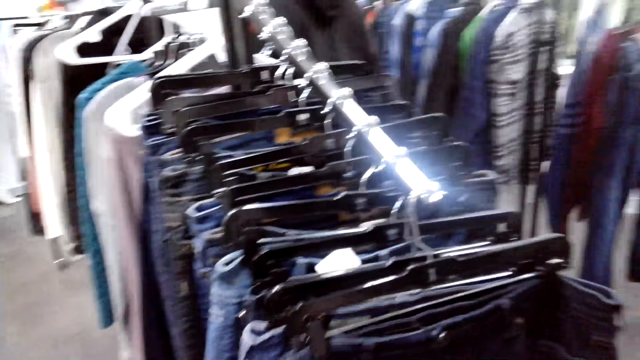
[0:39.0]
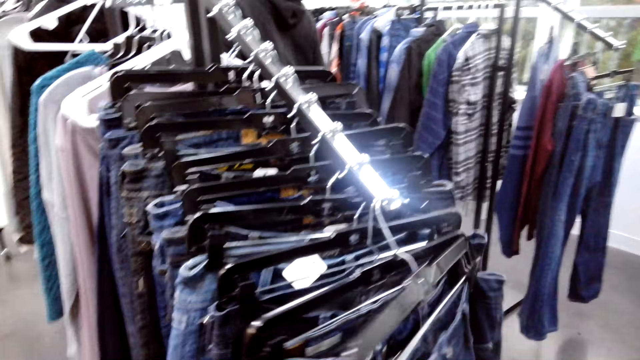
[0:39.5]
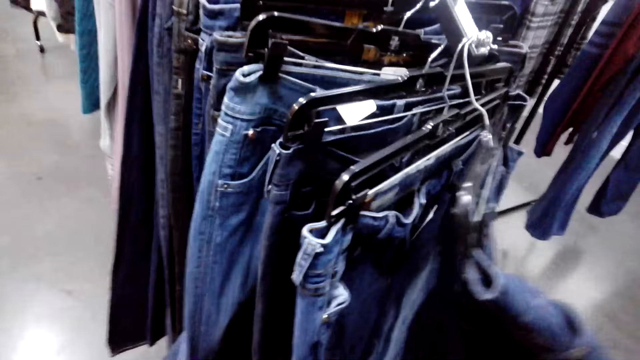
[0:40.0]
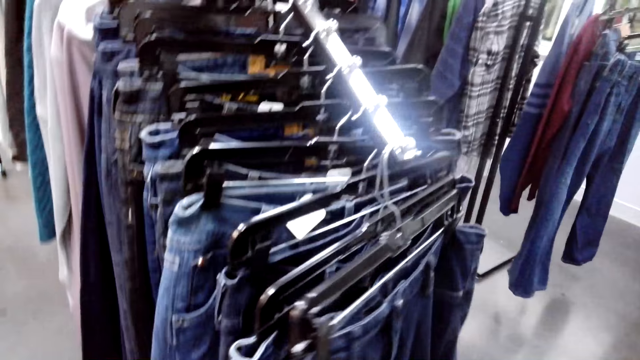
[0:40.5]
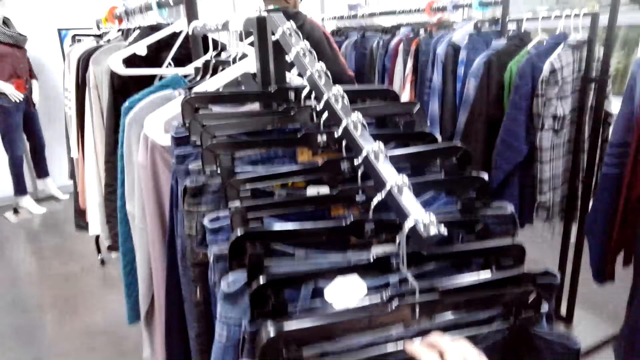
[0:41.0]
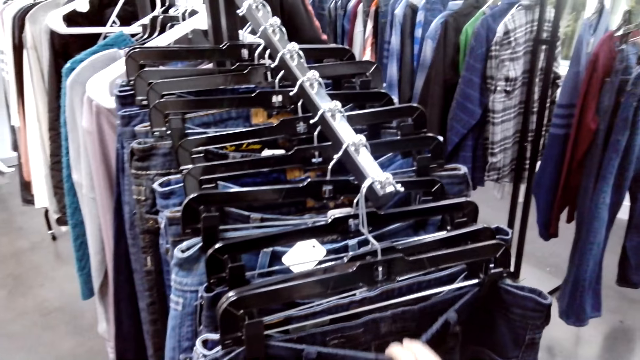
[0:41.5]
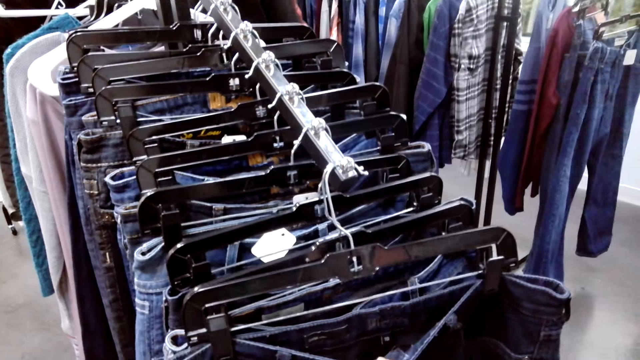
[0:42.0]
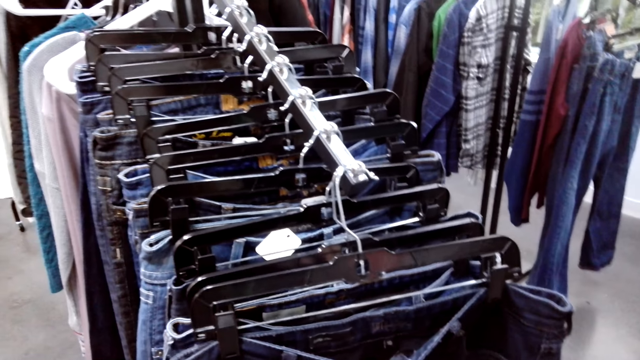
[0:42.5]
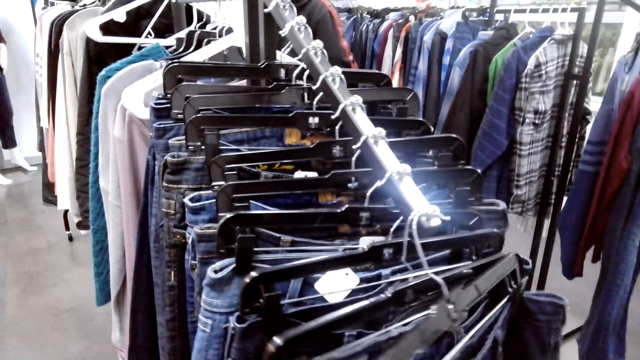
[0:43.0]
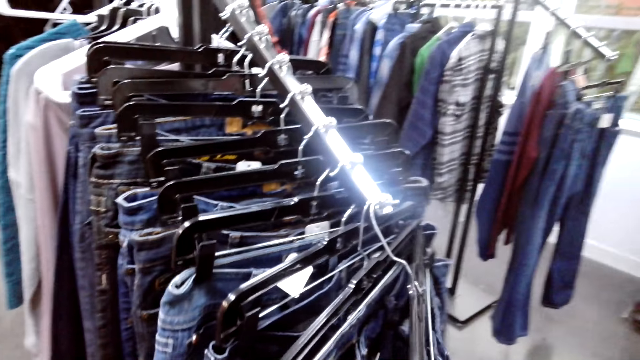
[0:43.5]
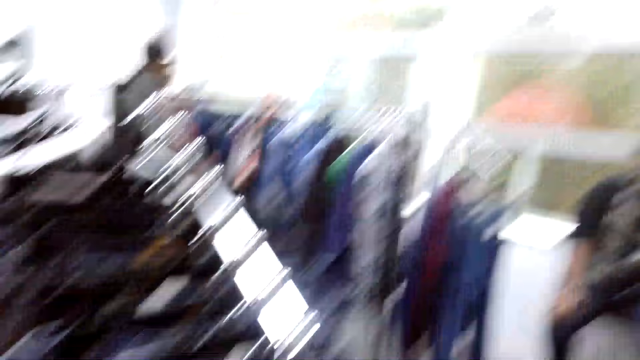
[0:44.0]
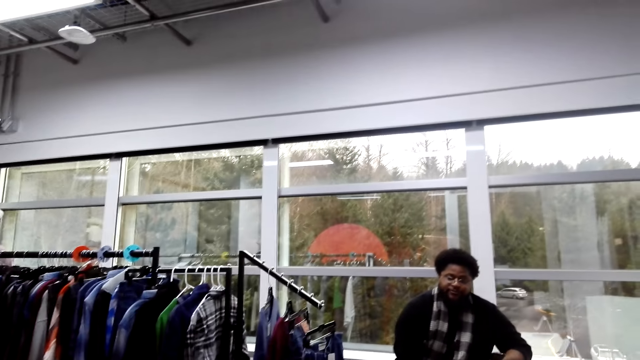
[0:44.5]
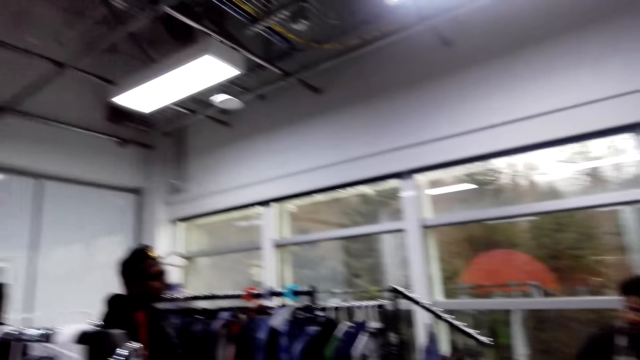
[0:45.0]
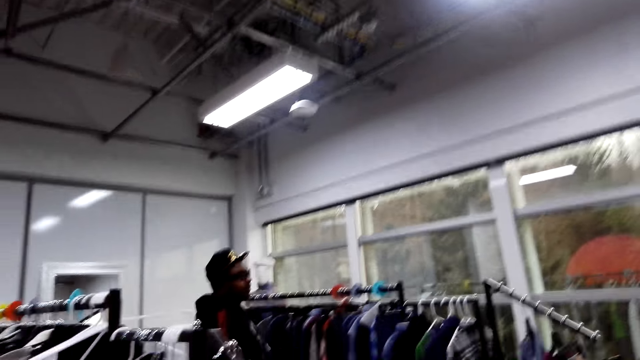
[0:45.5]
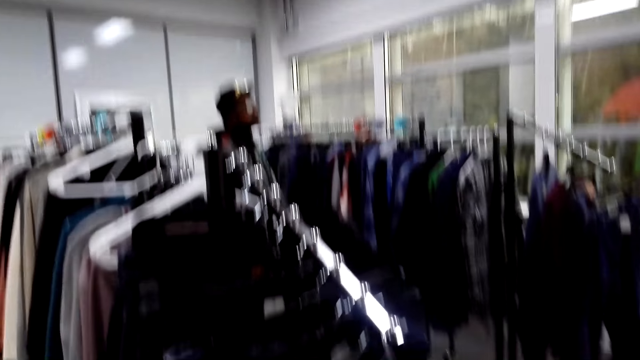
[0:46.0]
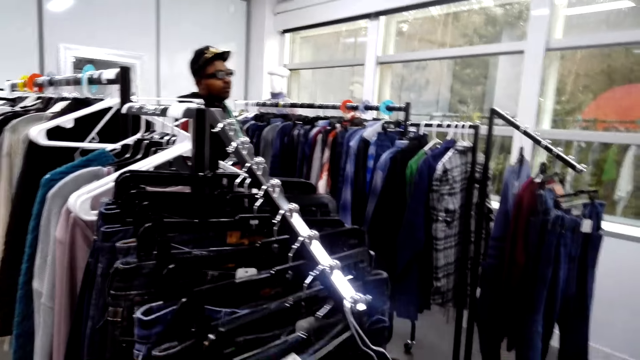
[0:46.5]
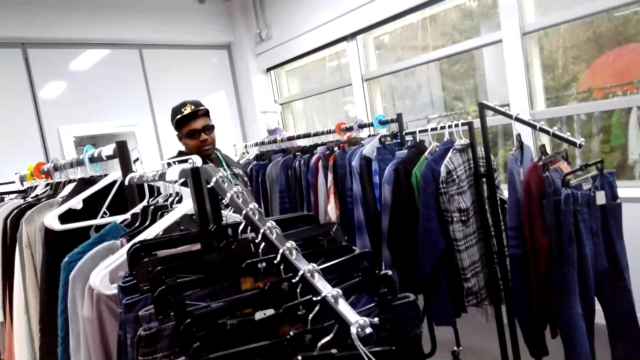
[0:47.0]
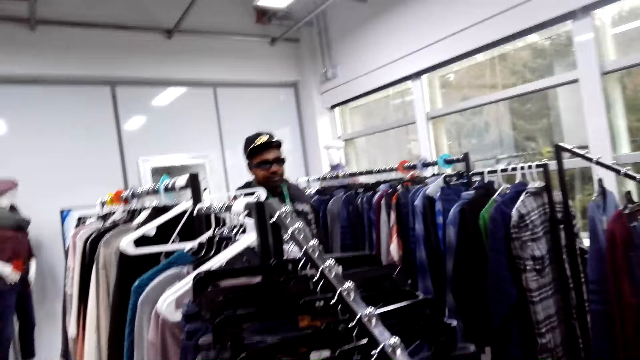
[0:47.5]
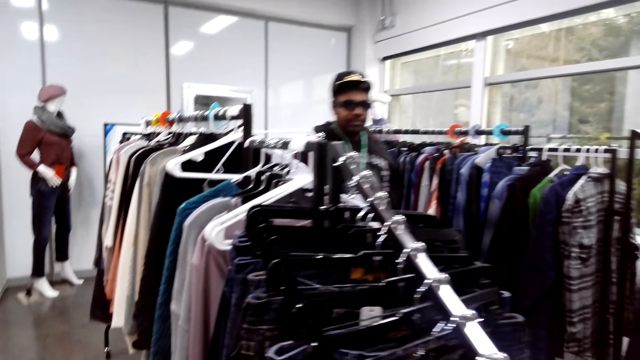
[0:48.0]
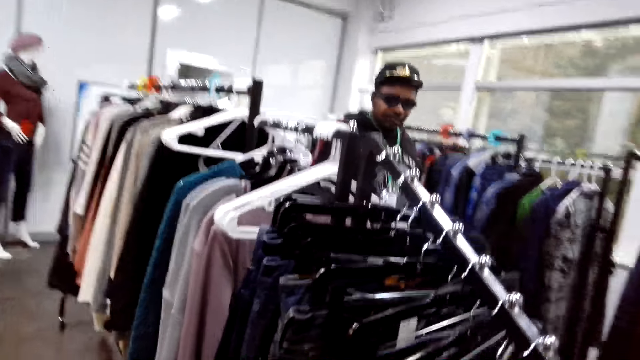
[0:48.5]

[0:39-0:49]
The camera wearer touches the jeans. They converse with a man and another man.

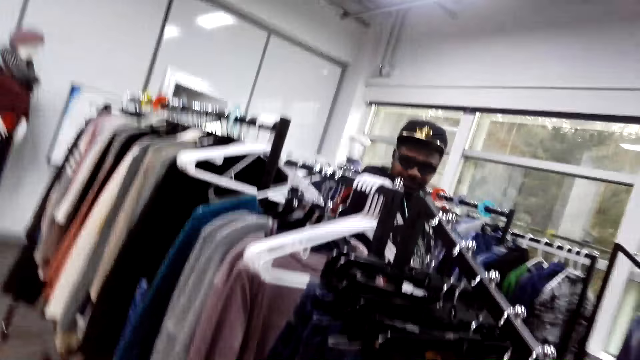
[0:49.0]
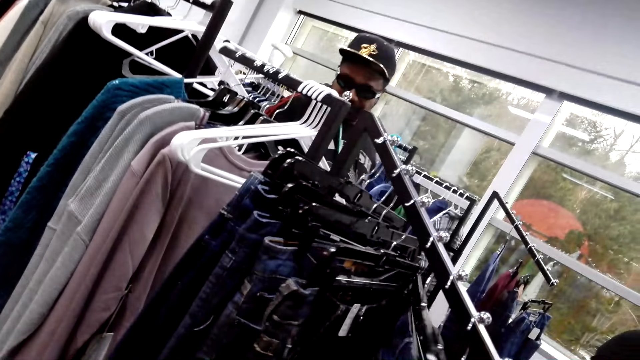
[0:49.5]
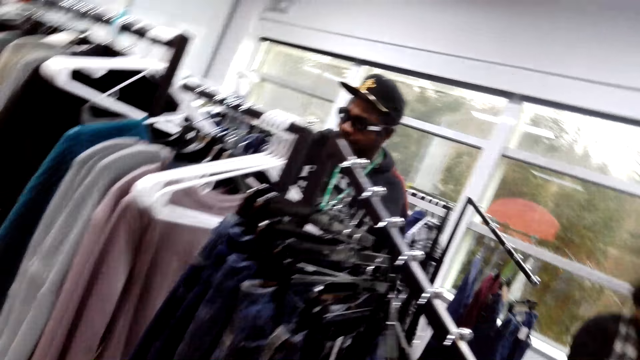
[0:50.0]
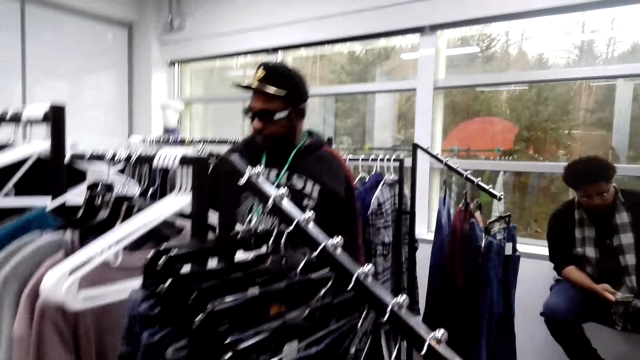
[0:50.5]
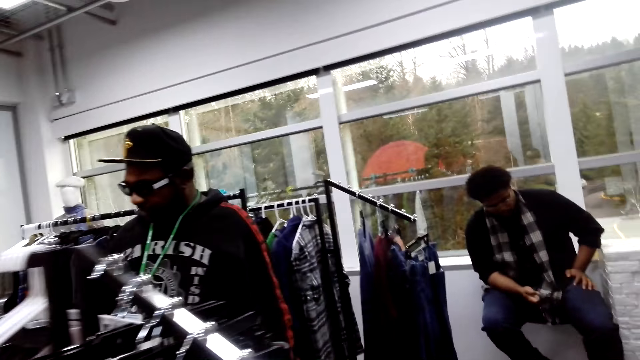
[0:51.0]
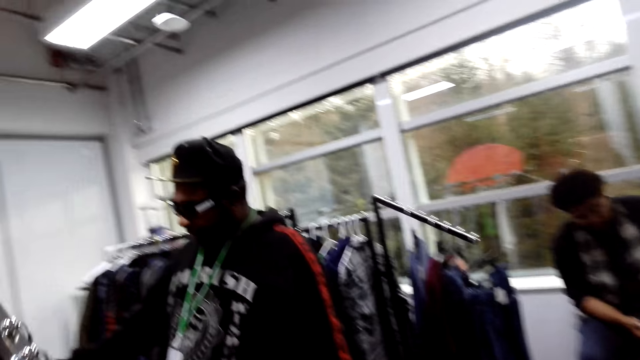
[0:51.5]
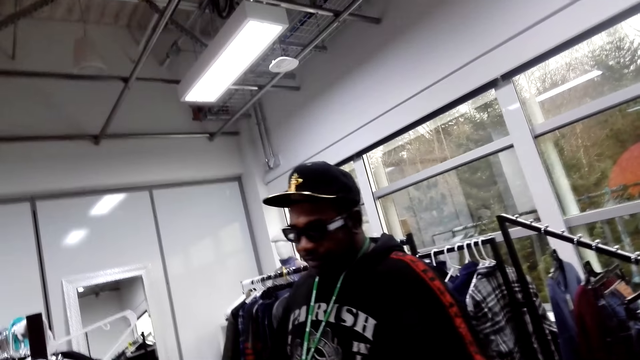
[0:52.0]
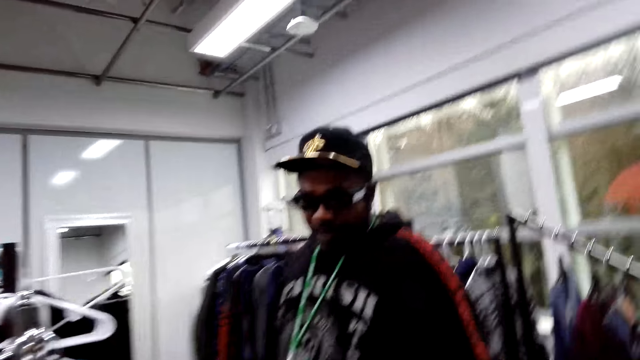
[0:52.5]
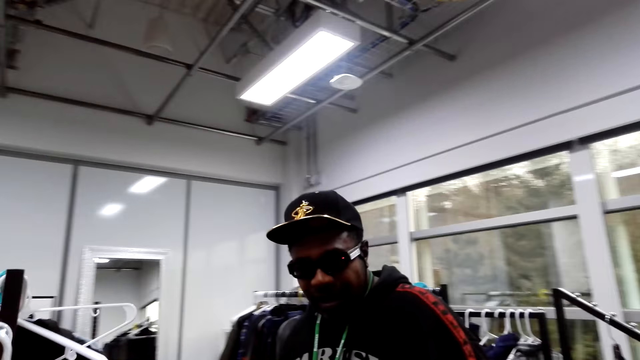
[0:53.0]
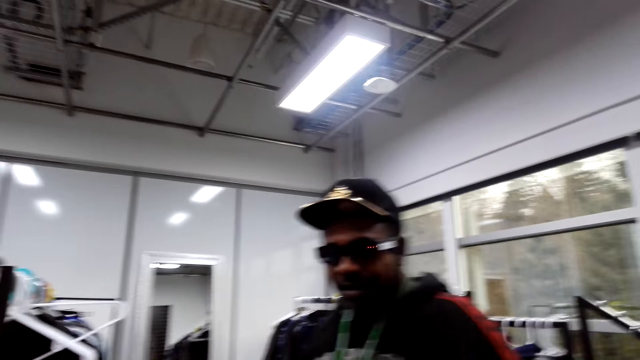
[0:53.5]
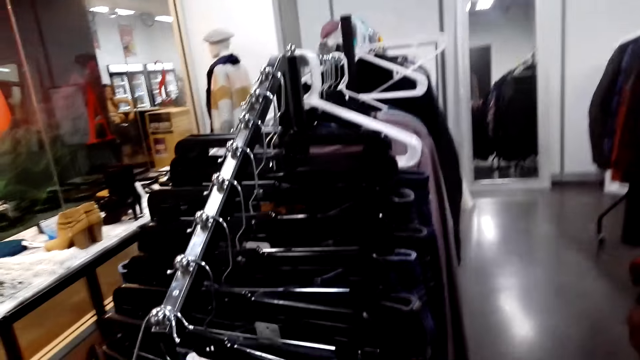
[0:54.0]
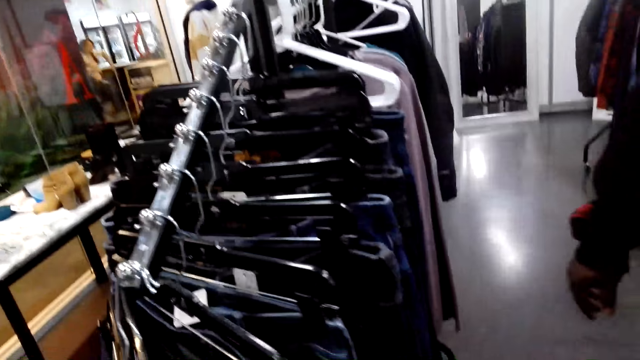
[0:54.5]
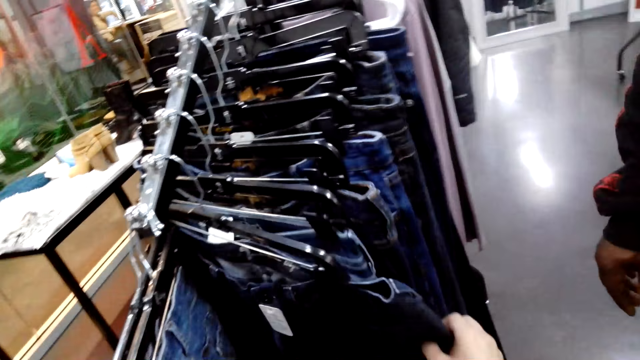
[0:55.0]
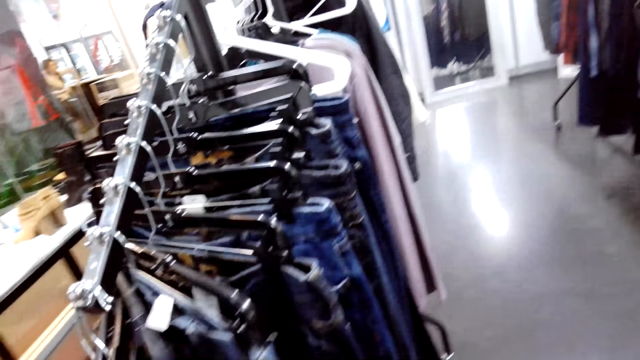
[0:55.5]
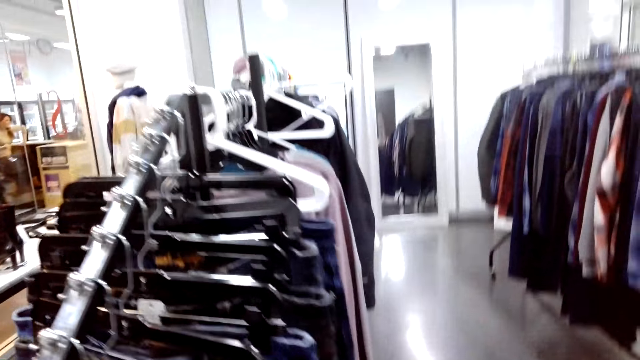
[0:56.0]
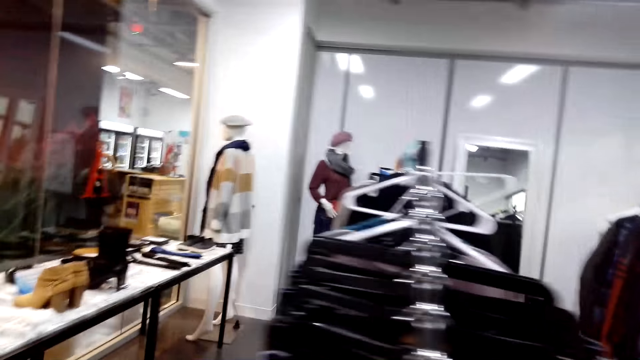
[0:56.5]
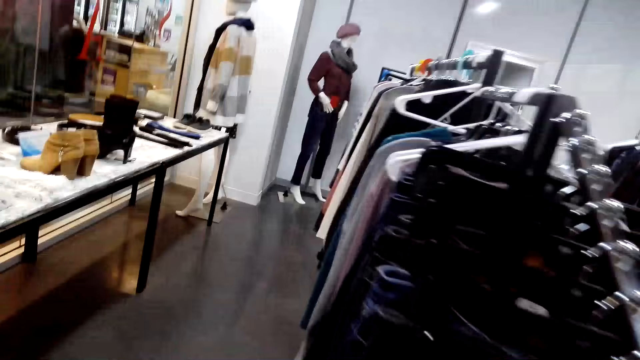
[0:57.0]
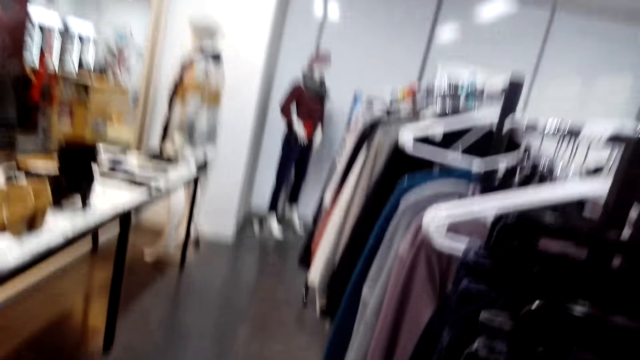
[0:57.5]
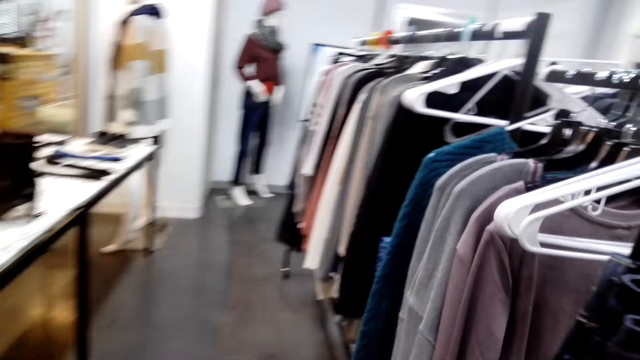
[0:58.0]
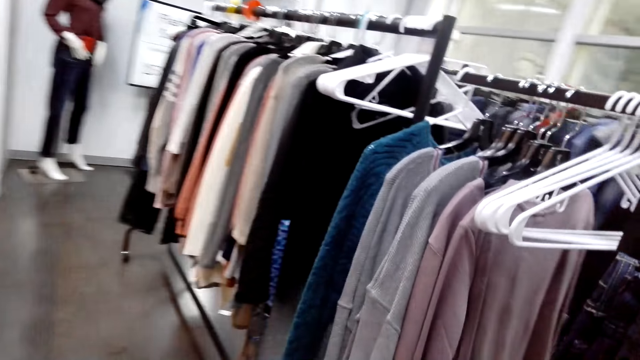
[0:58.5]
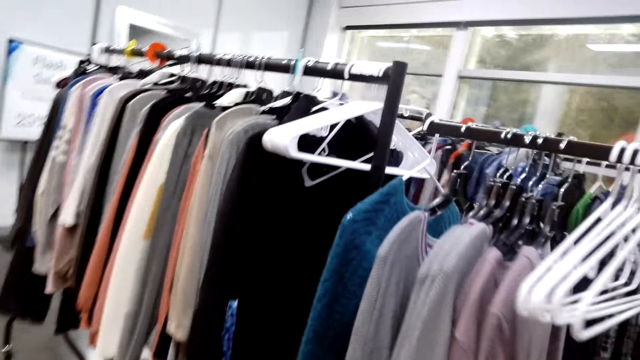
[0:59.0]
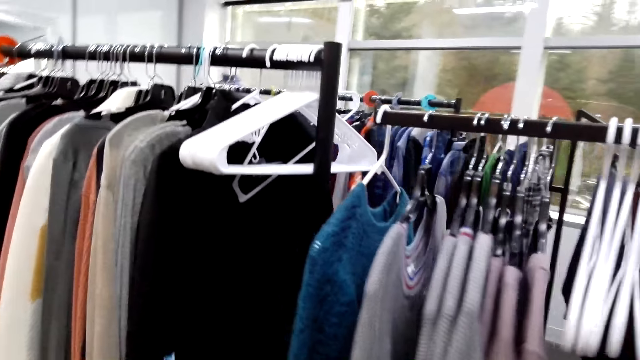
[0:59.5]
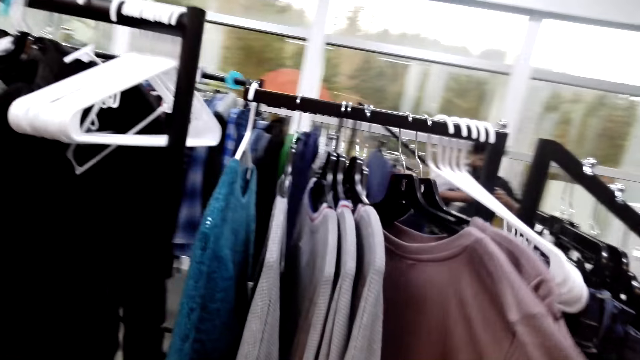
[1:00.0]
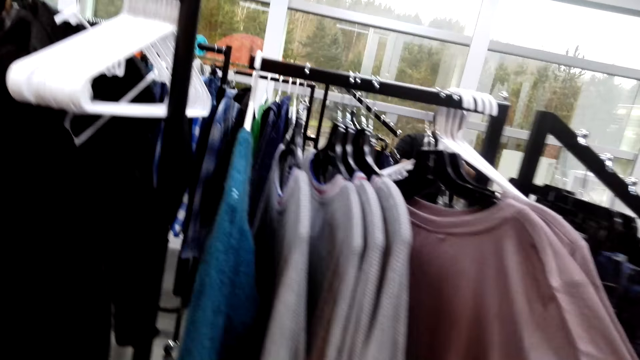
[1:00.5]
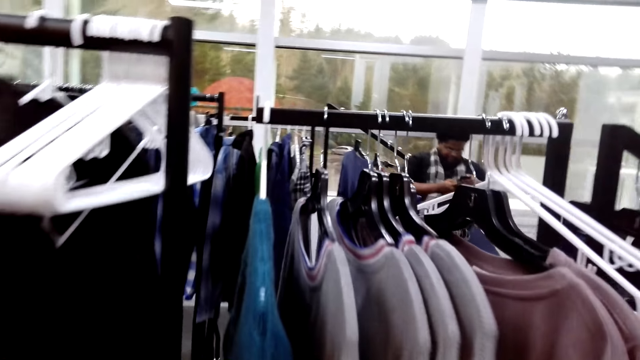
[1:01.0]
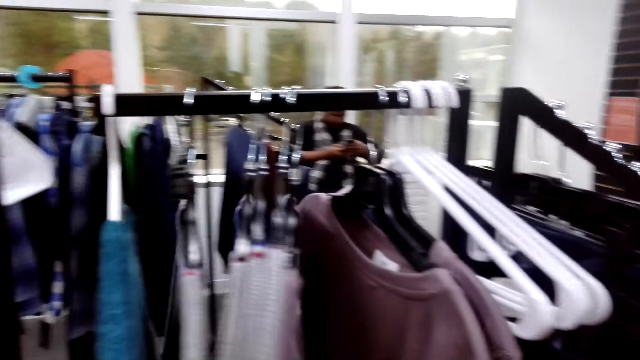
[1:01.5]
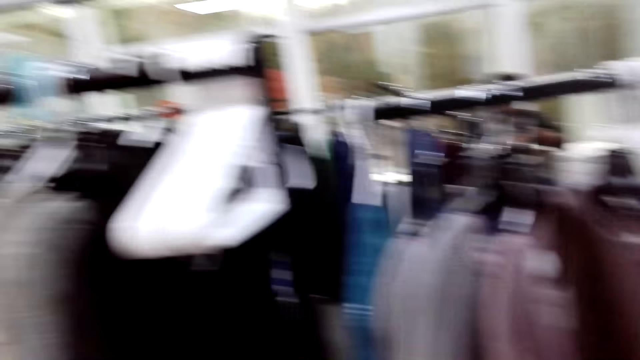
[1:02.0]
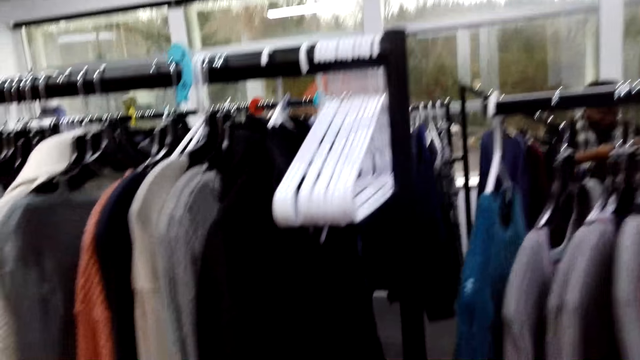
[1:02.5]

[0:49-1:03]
The camera wearer converses with a man. They touch clothes.
